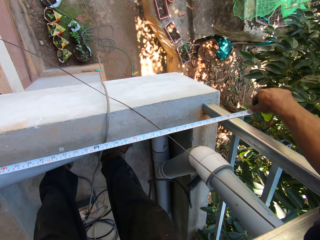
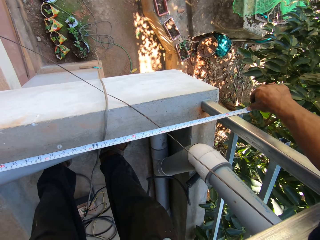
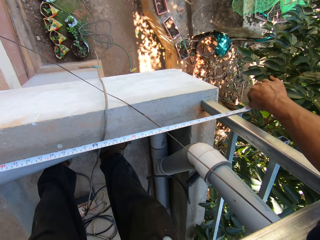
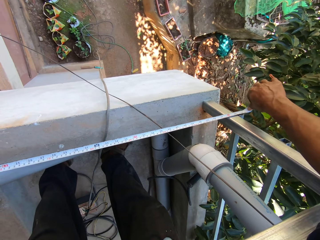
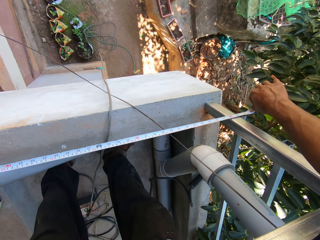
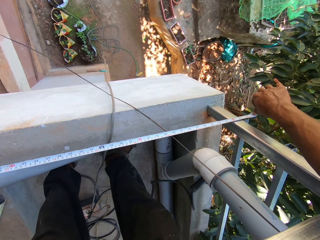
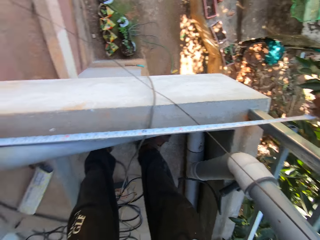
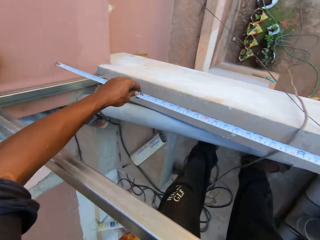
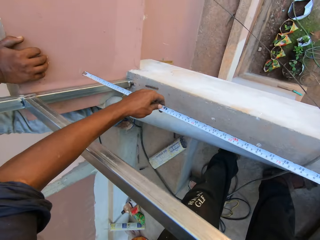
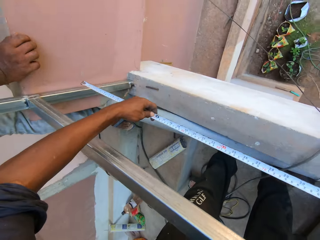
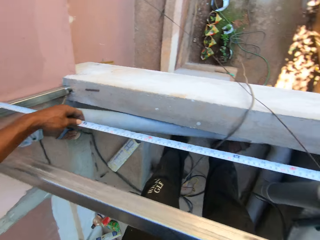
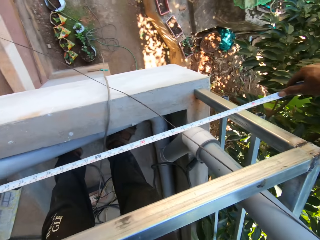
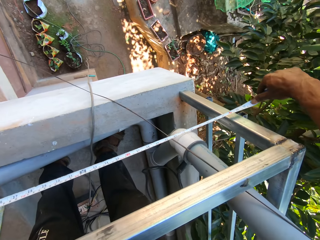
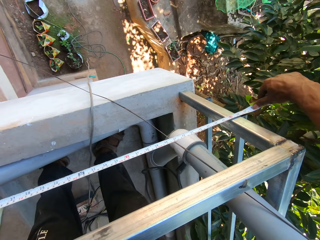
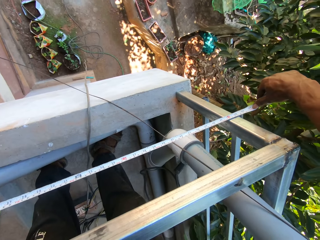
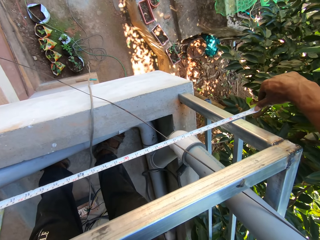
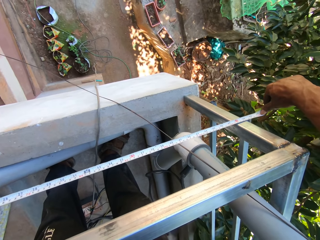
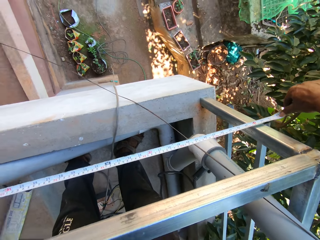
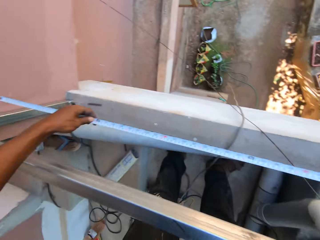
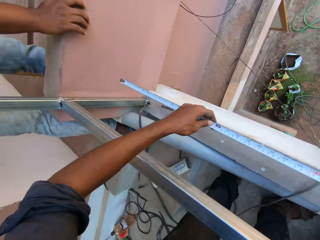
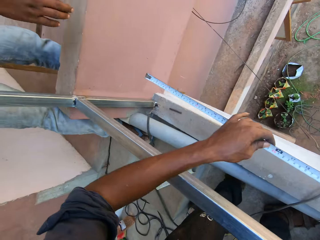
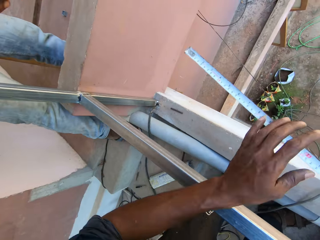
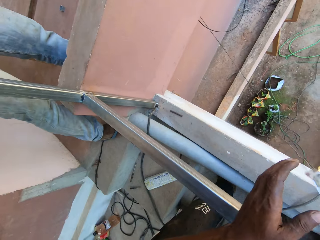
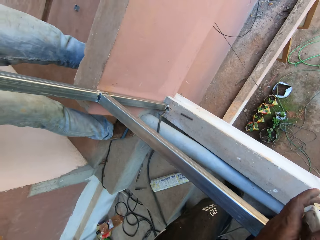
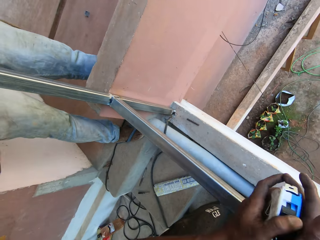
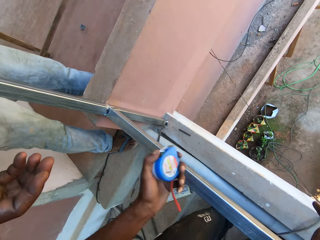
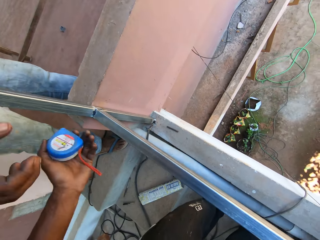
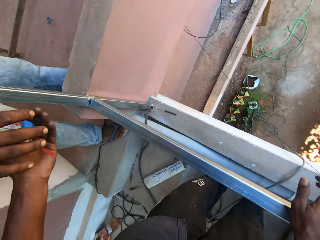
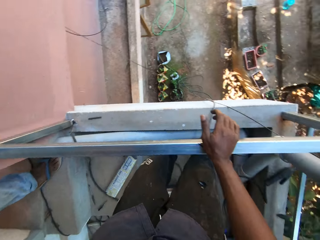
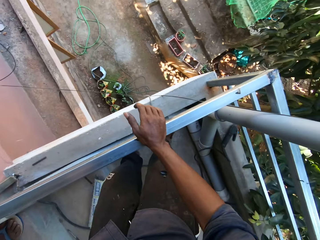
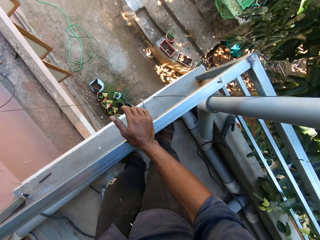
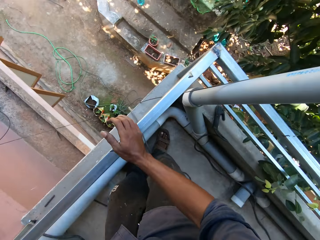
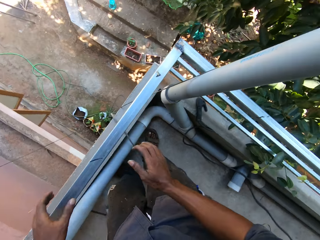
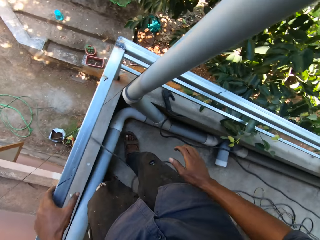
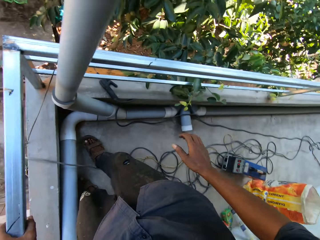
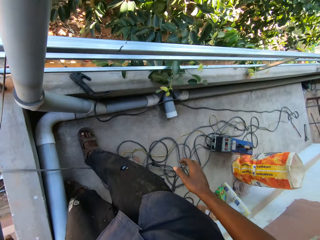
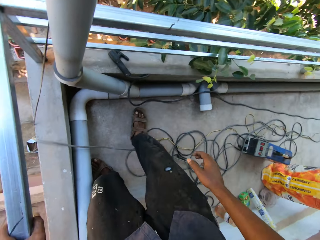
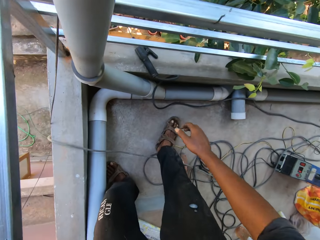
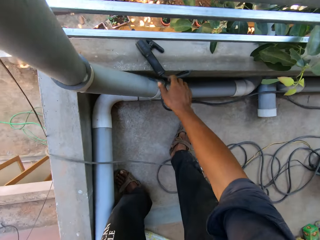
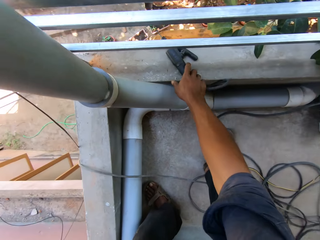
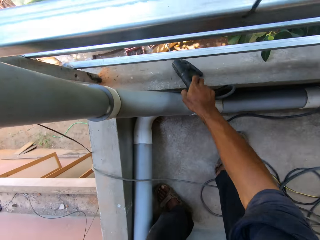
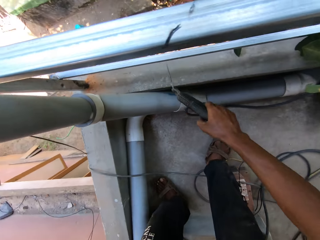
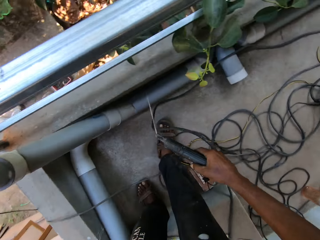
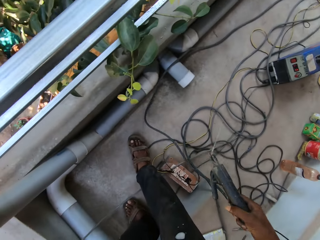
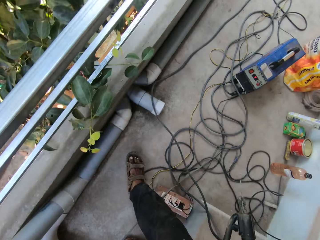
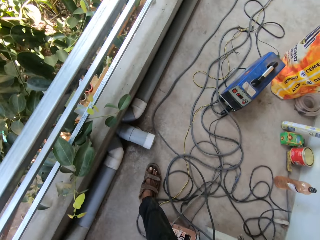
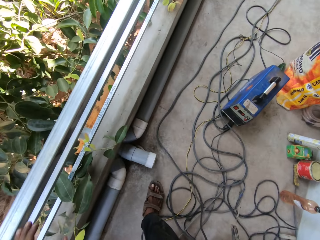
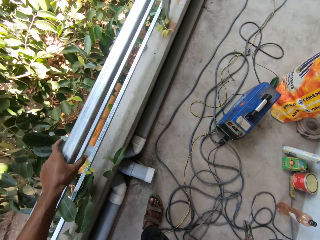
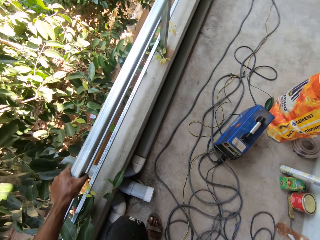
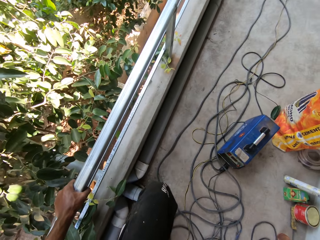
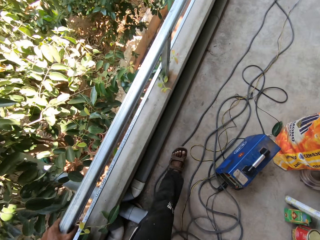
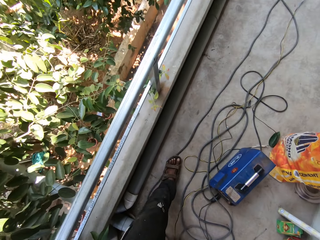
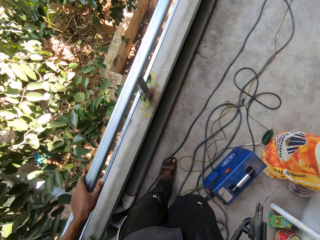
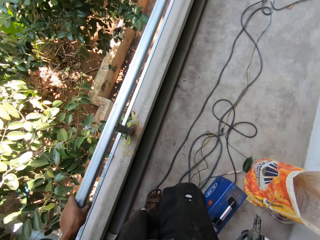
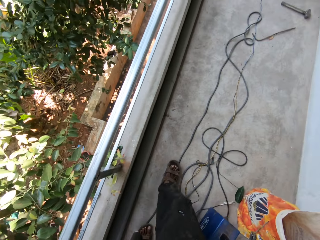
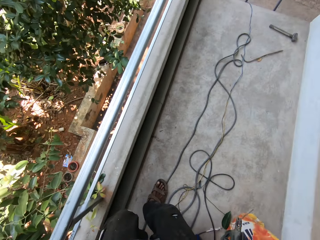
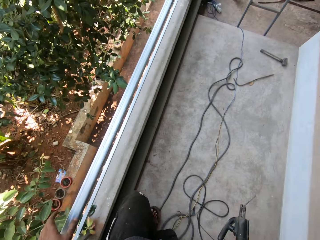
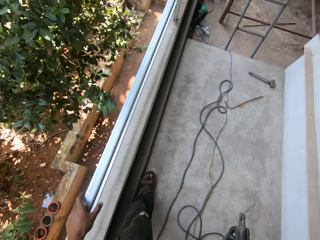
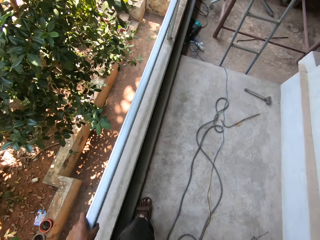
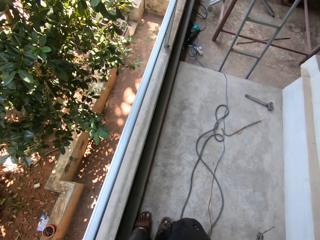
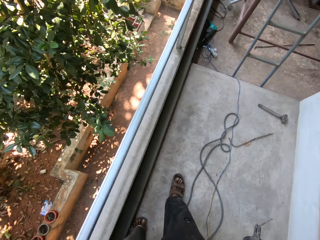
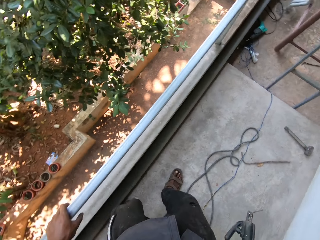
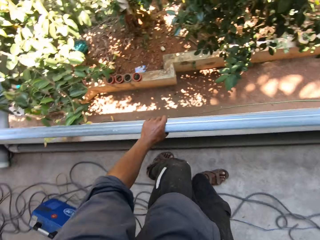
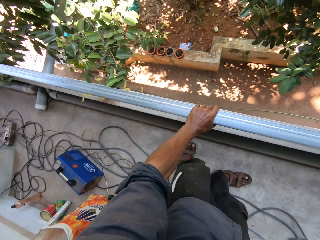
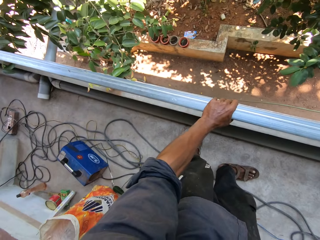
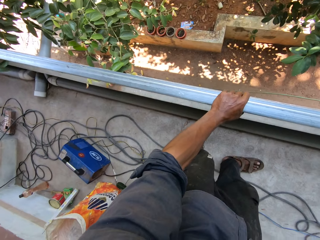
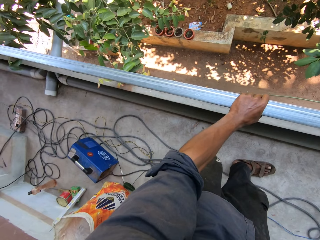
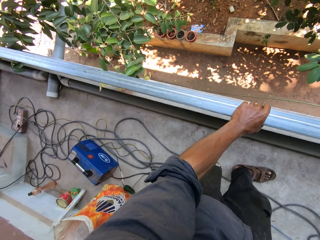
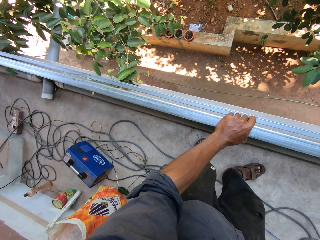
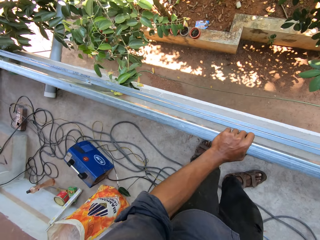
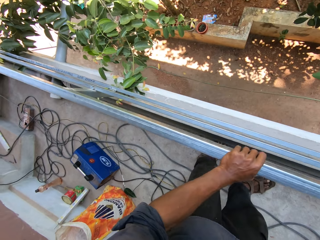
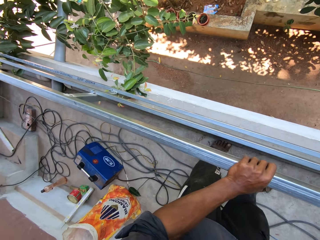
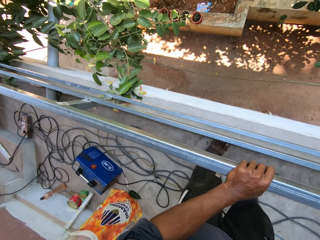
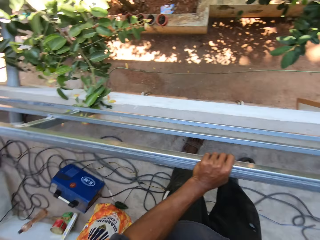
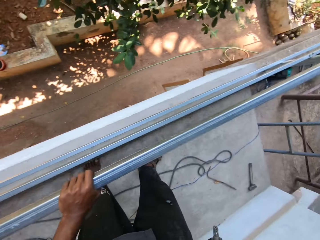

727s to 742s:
The camera wearer welds the balcony grill. He converses with a man. The man removes his right hand from the wall. The camera wearer passes the tape rule in his right hand to his left hand. He passes the tape rule in his left hand to the man. He places his right hand on the metal frame. He removes his right hand from the metal frame. He looks around. He holds the metal frame with his left hand. He picks the welding torch from the pavement with his right hand. He walks around. He holds the metal frame with his left hand. He runs his left hand through the metal frame. He looks around.

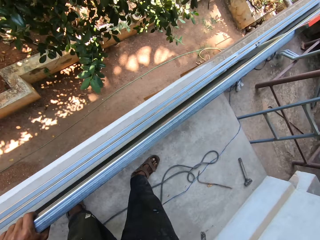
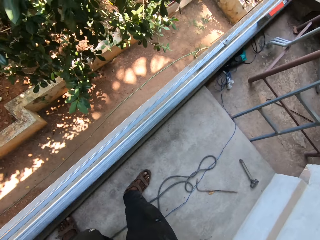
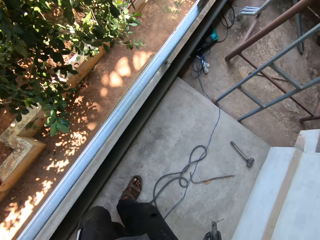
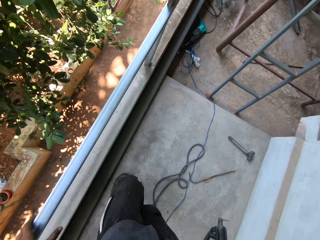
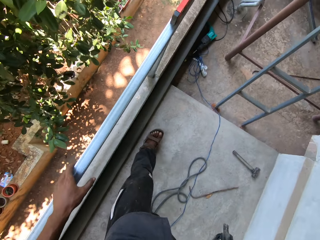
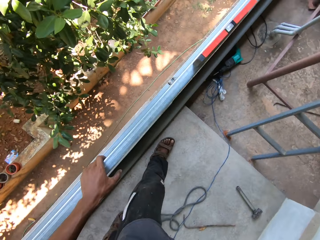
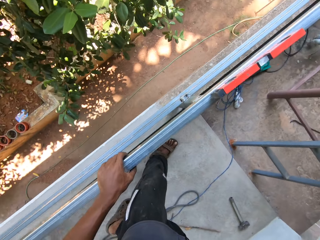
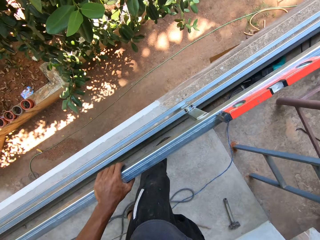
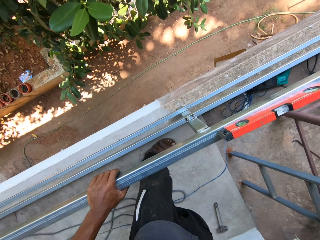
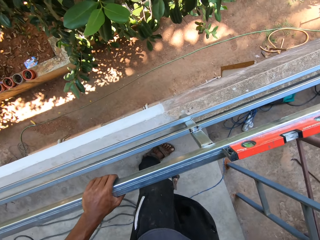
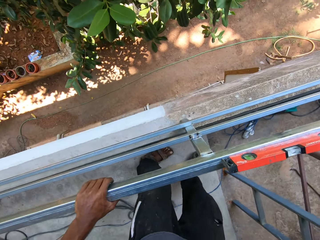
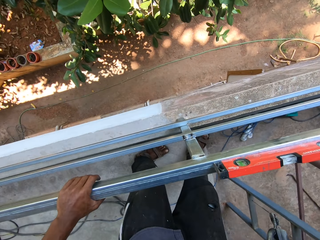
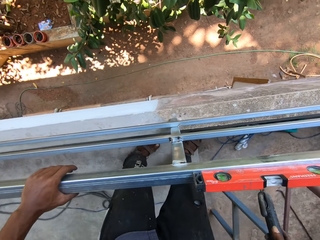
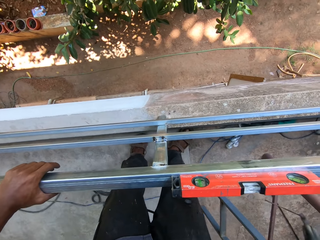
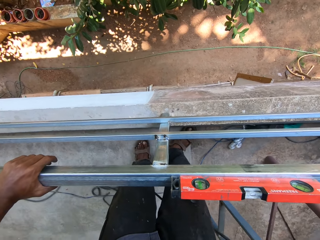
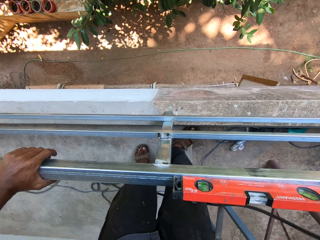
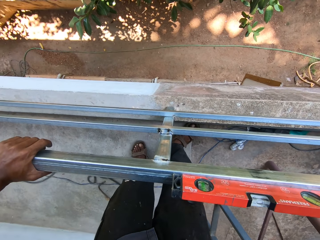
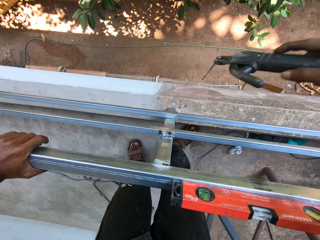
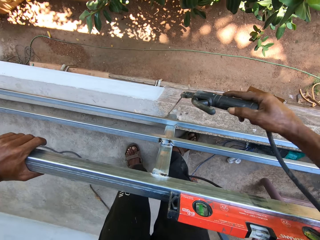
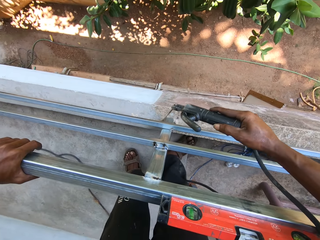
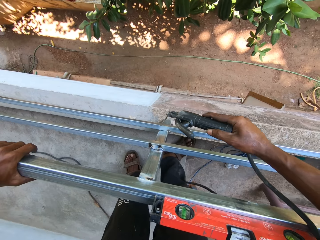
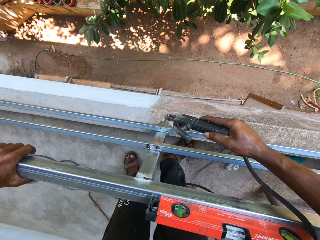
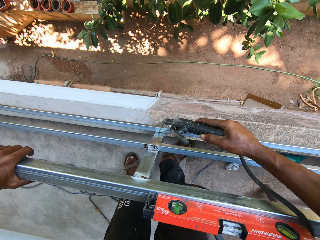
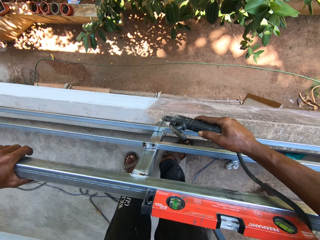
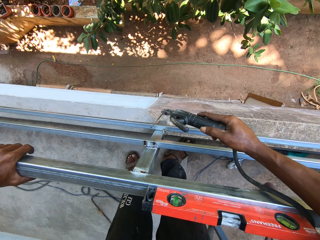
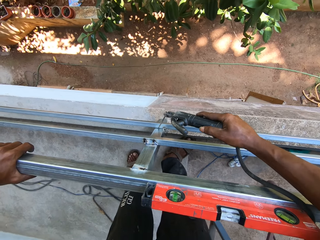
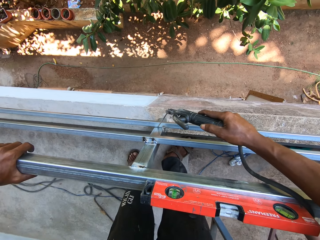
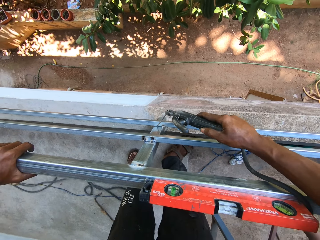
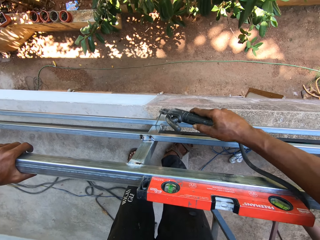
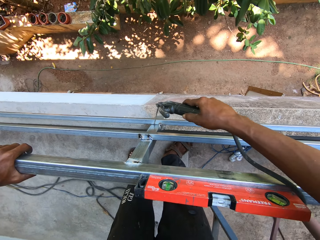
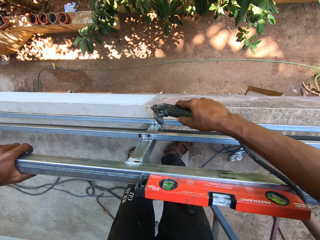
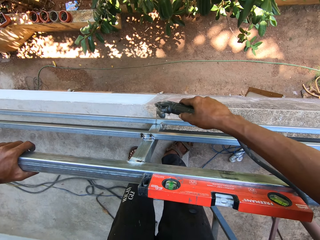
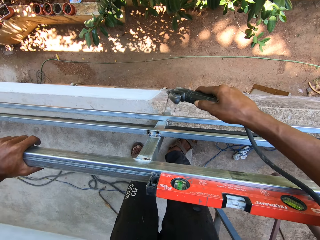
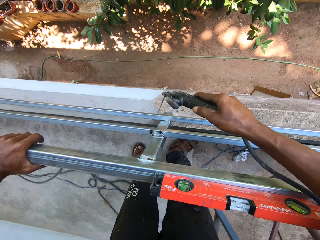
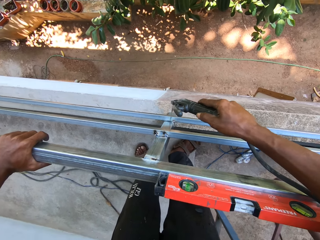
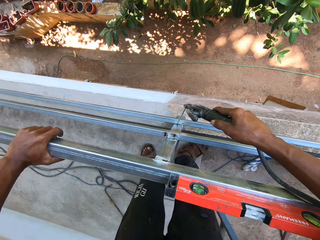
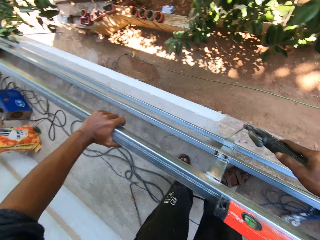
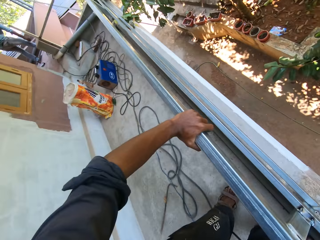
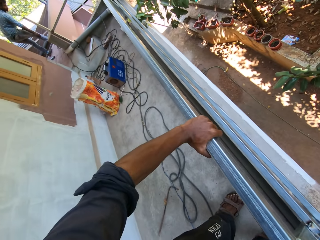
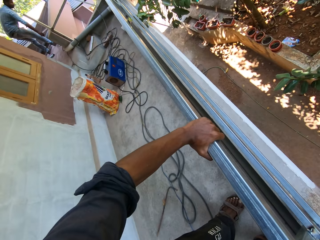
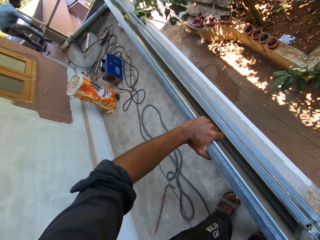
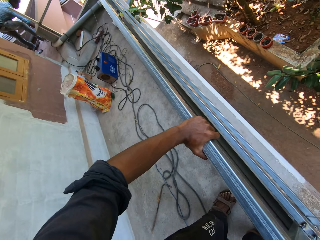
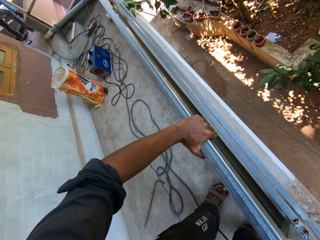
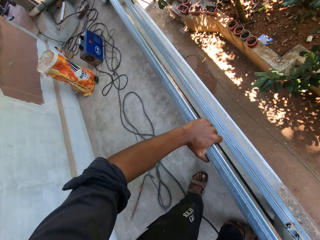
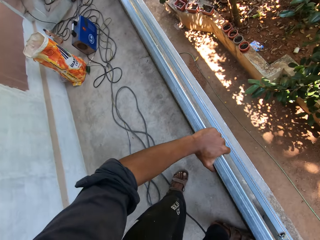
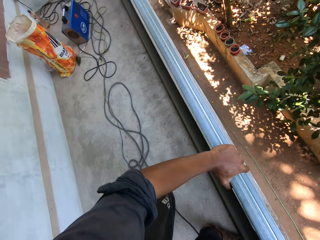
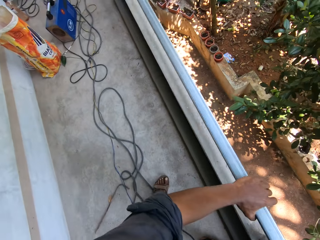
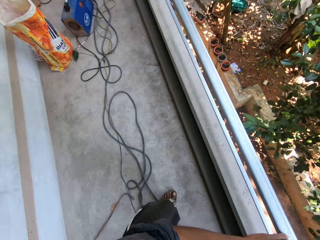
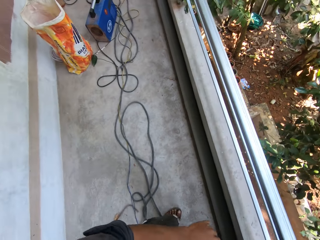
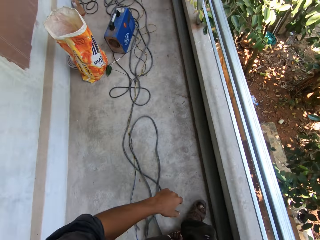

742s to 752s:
The camera wearer taps the metal frame with the welding torch in his right hand. He looks around.
